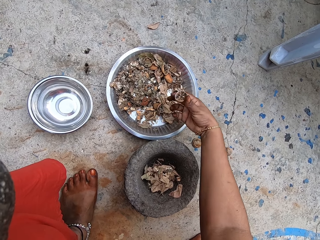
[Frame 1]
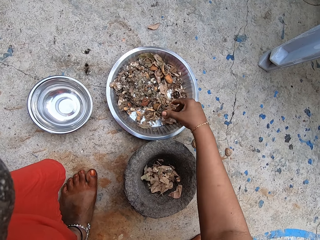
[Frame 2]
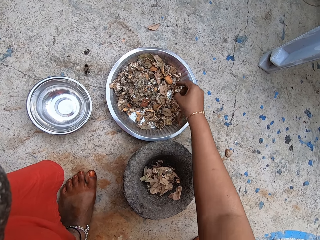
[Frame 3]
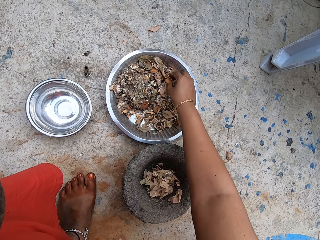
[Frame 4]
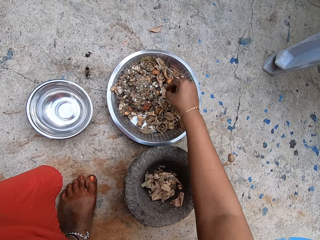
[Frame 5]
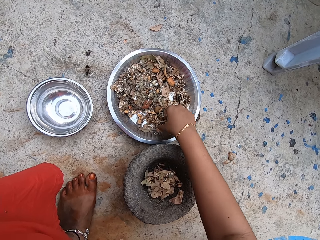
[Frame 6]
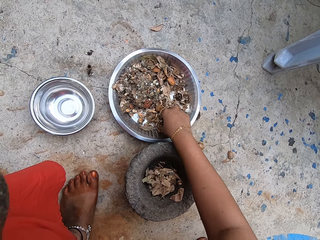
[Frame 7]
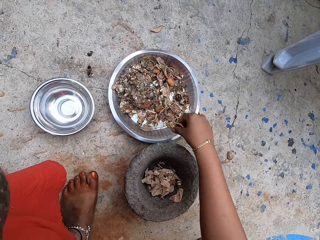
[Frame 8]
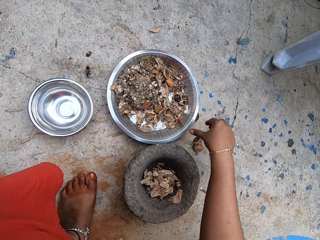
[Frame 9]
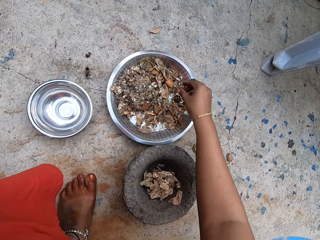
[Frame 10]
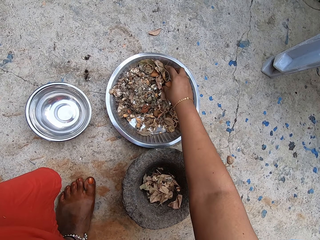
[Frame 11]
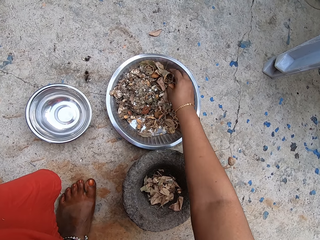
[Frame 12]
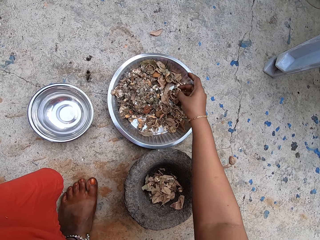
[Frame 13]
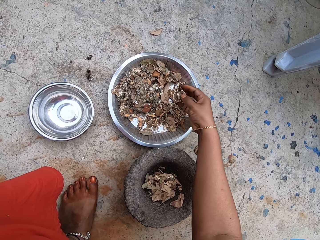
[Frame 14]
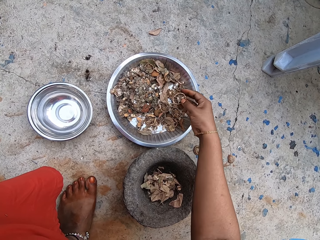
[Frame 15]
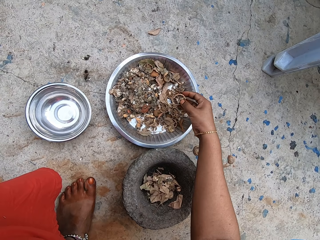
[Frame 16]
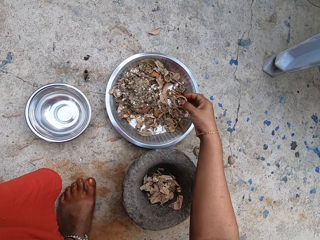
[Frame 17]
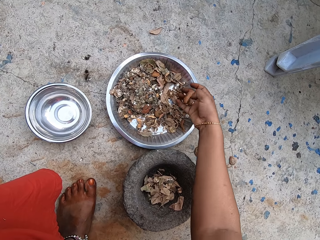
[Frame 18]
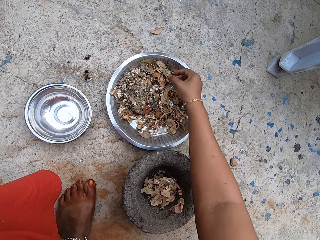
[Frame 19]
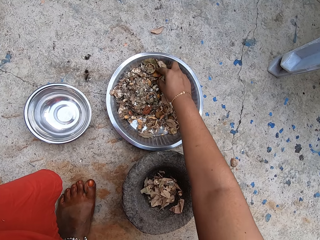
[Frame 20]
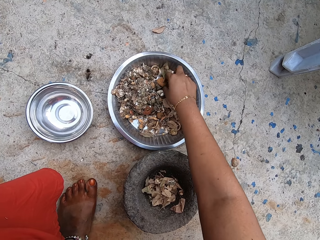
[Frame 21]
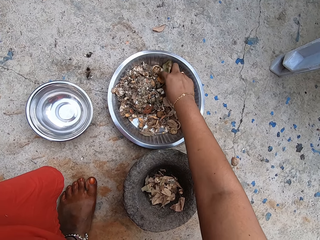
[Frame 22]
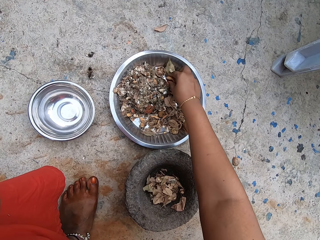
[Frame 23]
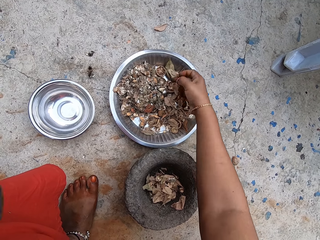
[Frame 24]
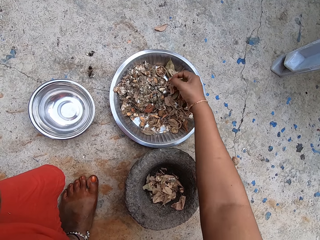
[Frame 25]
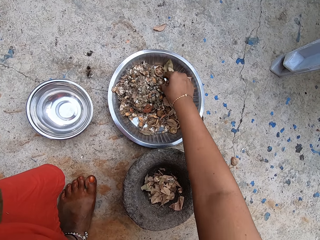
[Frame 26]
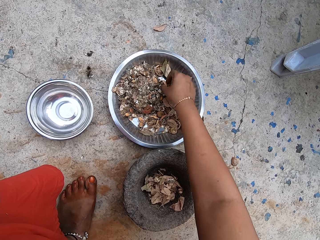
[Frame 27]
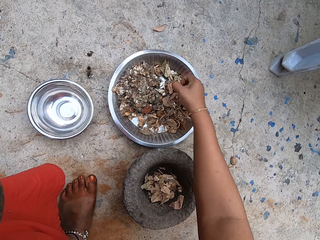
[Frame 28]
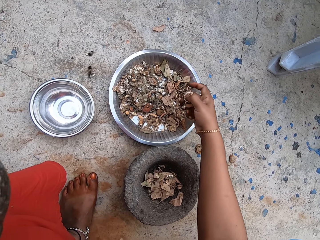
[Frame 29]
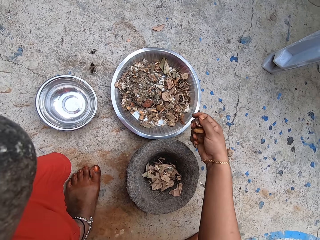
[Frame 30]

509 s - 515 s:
The camera wearer drops the dry lime slices in the stainless tray on the ground with her right hand. She picks up a dry lime slice from the stainless tray on the ground with her right hand. She drops the dry lime slices on the ground with her right hand. She picks up the dry lime slices from the stainless tray on the ground with her right hand.

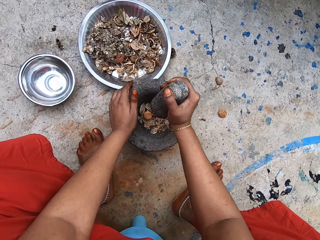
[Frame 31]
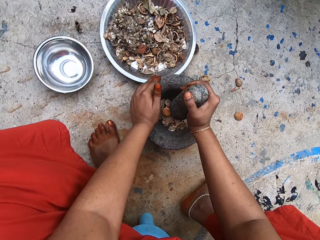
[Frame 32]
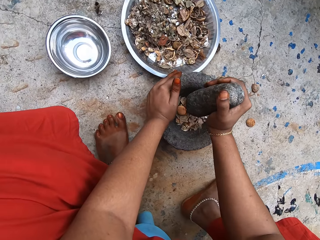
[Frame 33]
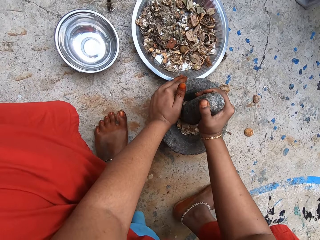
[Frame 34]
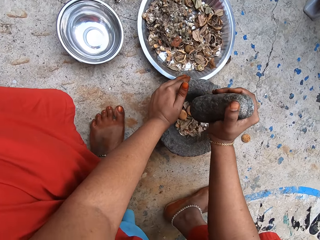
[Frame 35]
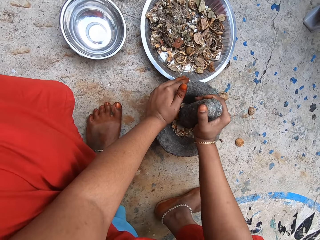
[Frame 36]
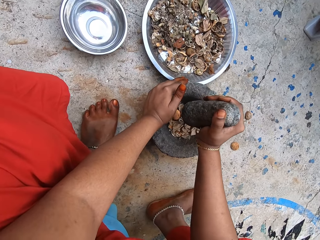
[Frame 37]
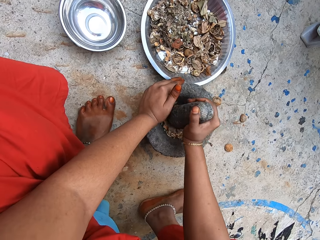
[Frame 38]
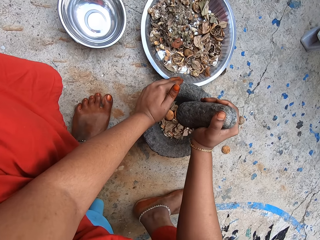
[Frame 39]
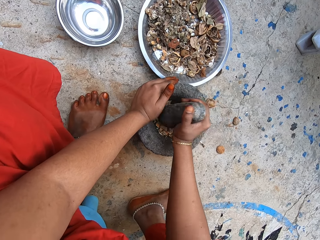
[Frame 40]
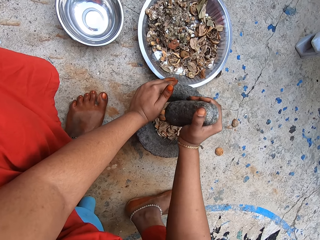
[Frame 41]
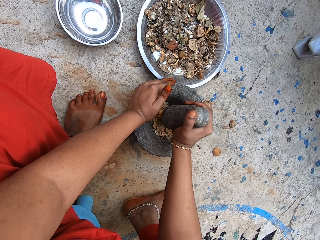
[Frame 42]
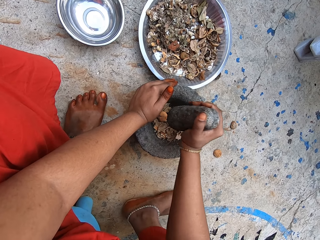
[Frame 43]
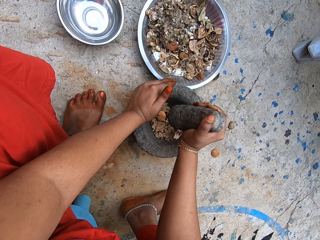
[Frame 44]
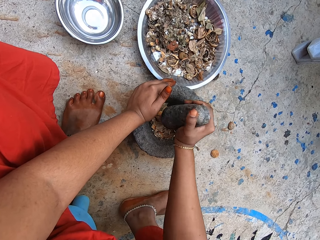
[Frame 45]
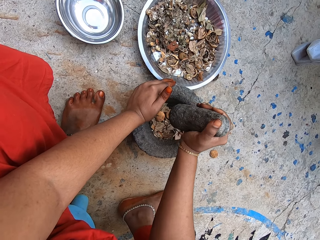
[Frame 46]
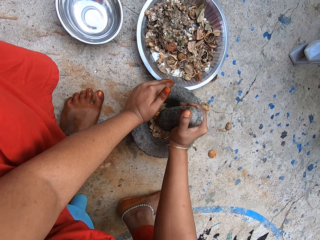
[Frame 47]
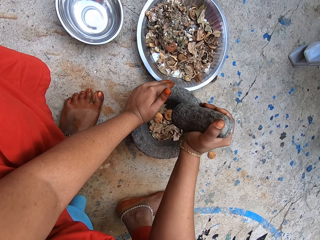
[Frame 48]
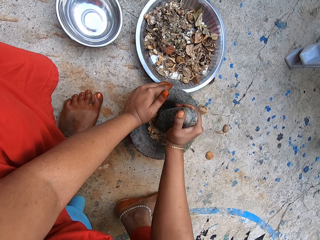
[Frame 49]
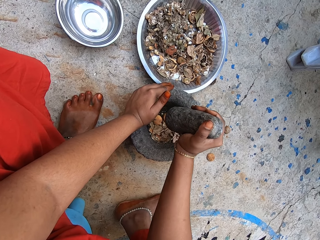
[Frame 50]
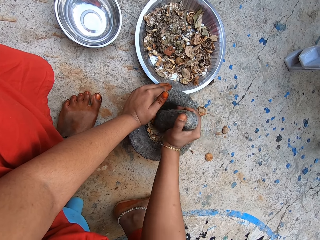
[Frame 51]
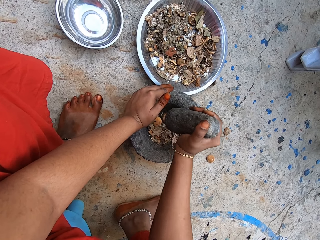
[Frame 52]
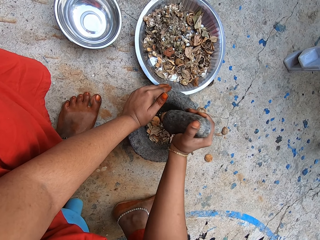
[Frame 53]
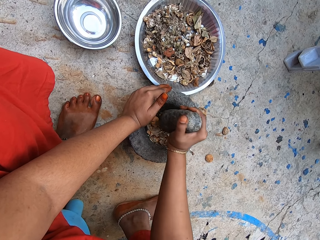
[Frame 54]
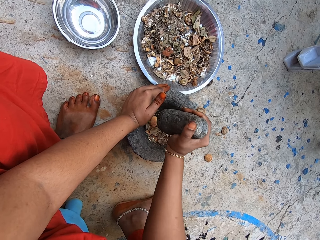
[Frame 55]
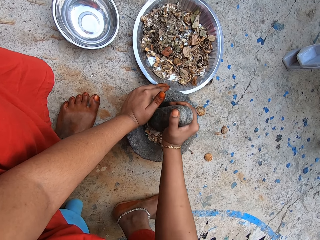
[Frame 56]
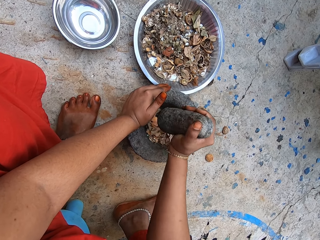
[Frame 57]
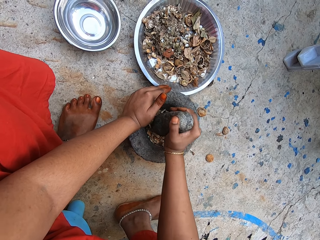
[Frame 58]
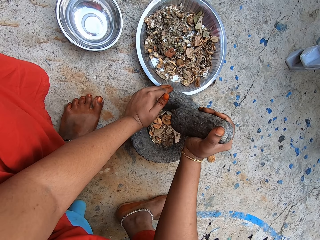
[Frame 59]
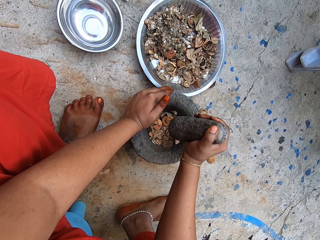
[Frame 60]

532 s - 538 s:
The camera wearer places her left hand on the mortar on the ground. She pounds the dry lime slices and dry leaves in the mortar on the ground with the pestle in her right hand.

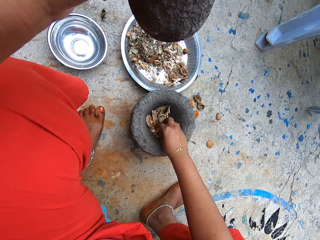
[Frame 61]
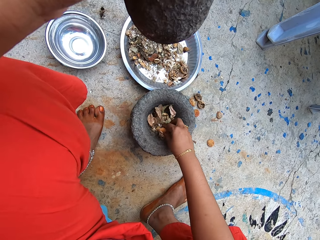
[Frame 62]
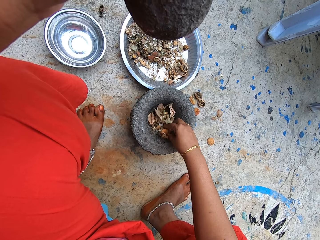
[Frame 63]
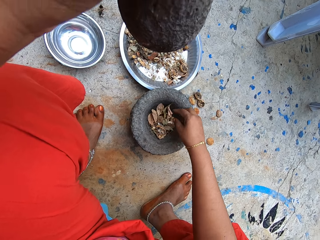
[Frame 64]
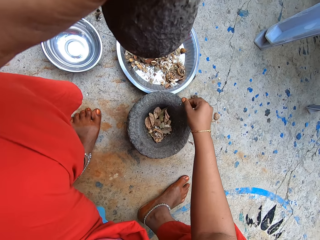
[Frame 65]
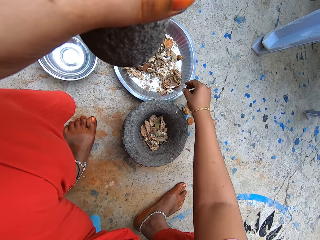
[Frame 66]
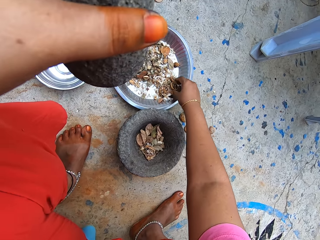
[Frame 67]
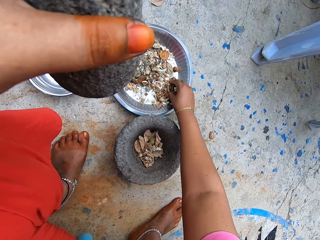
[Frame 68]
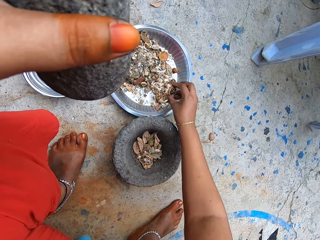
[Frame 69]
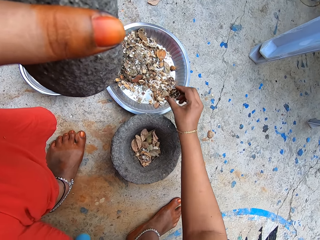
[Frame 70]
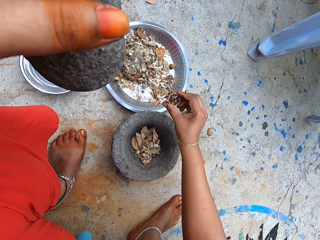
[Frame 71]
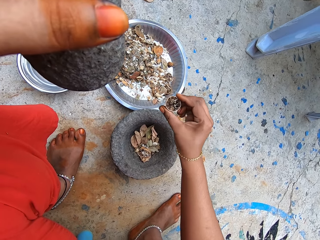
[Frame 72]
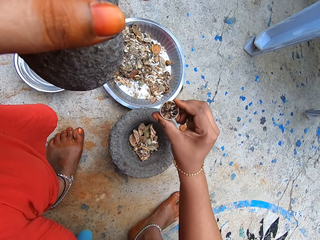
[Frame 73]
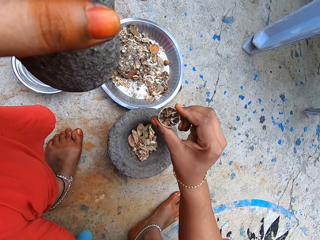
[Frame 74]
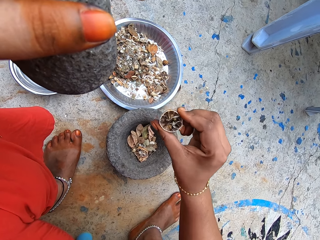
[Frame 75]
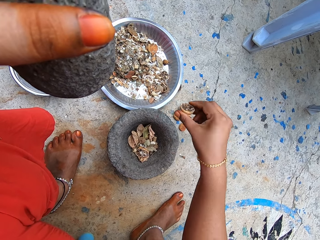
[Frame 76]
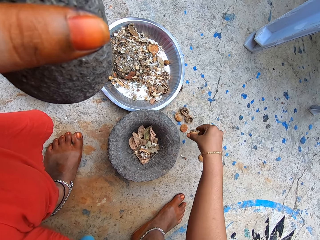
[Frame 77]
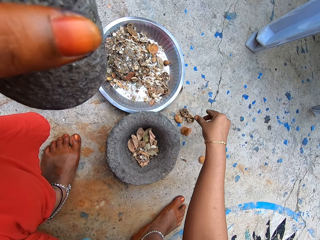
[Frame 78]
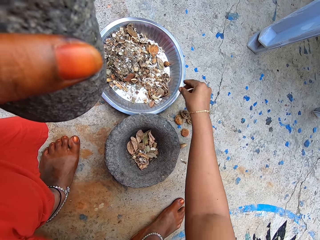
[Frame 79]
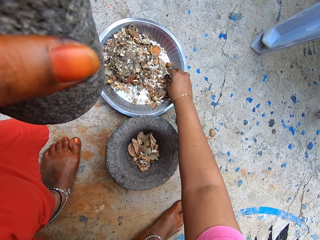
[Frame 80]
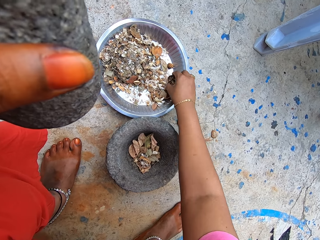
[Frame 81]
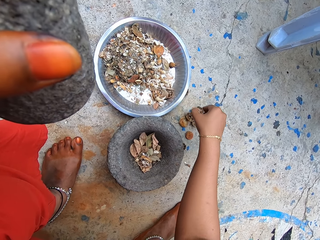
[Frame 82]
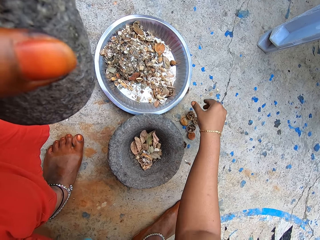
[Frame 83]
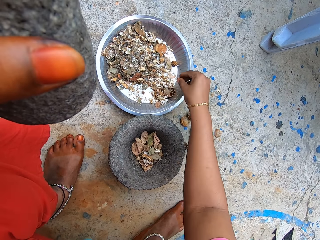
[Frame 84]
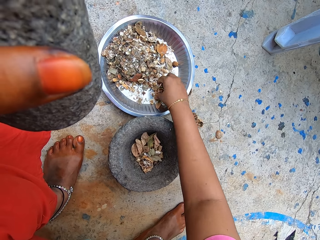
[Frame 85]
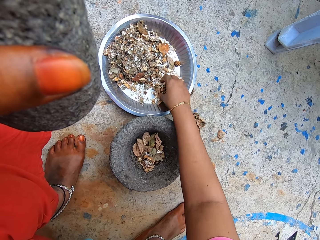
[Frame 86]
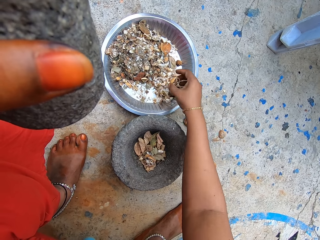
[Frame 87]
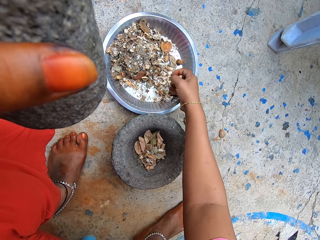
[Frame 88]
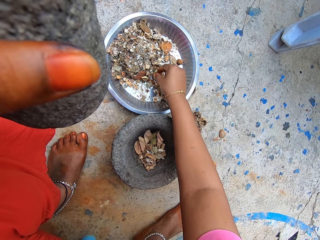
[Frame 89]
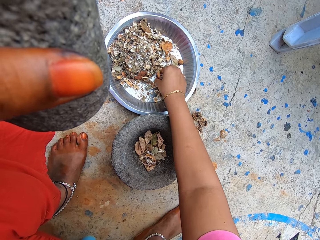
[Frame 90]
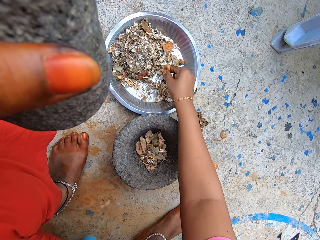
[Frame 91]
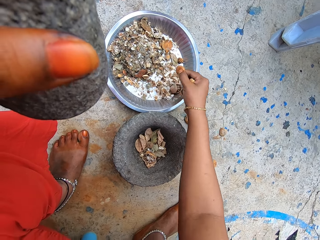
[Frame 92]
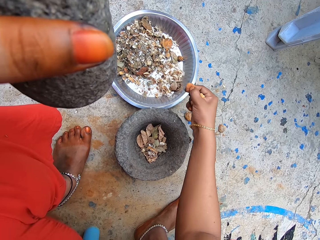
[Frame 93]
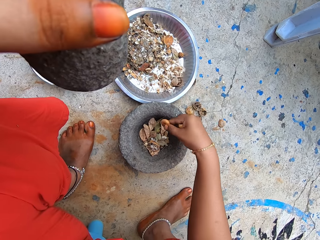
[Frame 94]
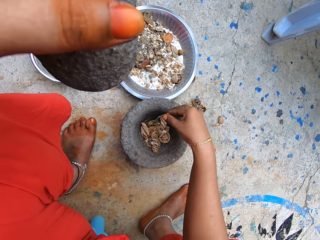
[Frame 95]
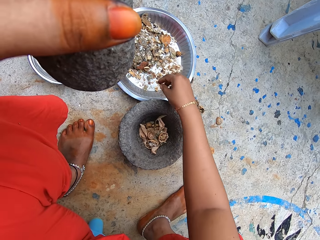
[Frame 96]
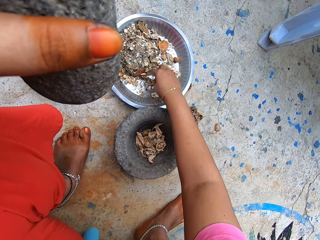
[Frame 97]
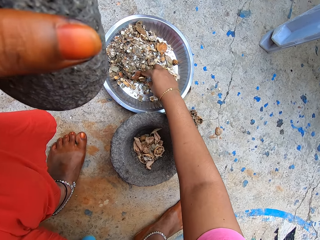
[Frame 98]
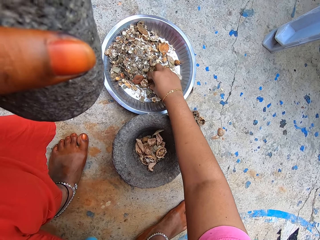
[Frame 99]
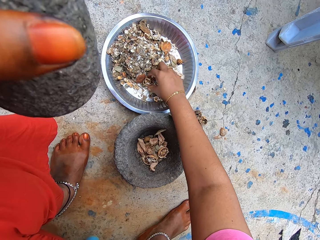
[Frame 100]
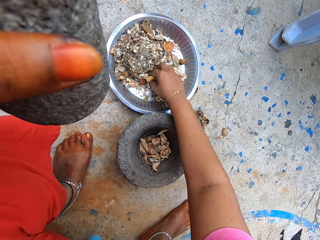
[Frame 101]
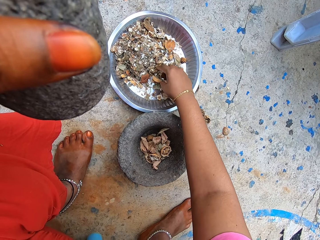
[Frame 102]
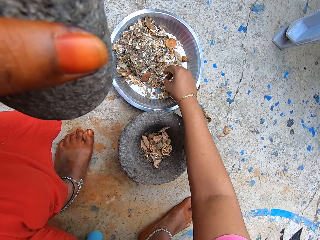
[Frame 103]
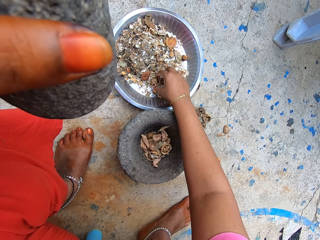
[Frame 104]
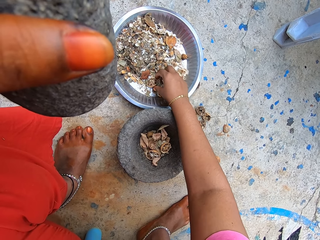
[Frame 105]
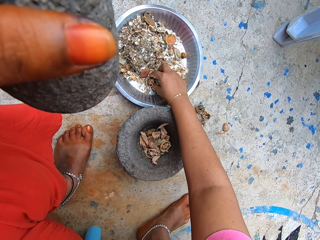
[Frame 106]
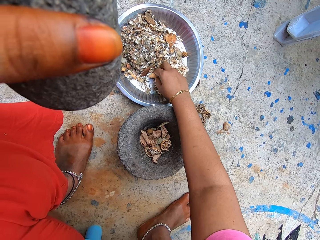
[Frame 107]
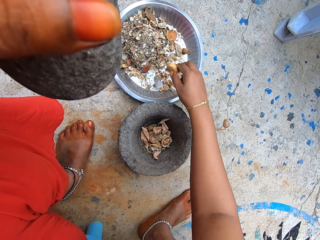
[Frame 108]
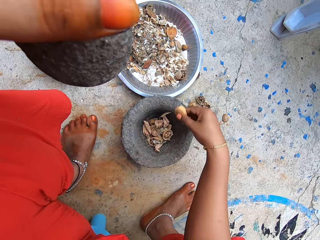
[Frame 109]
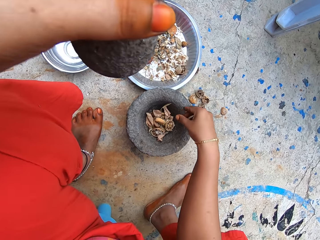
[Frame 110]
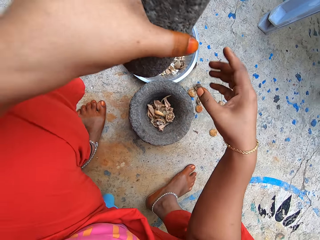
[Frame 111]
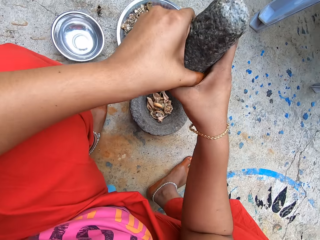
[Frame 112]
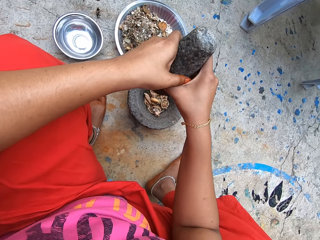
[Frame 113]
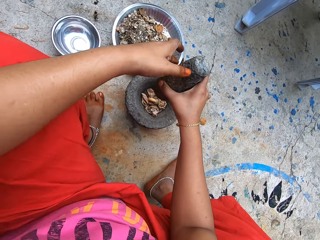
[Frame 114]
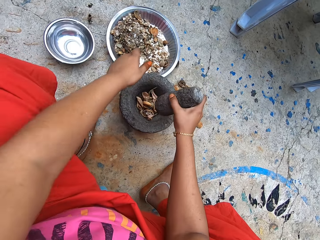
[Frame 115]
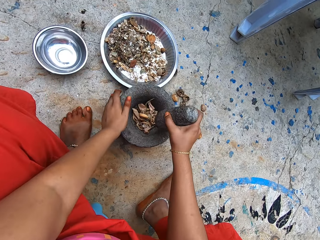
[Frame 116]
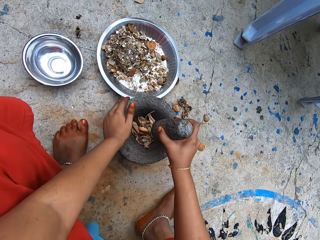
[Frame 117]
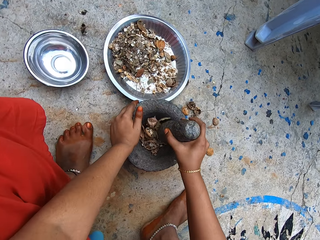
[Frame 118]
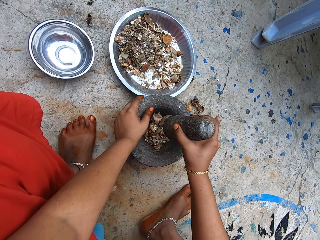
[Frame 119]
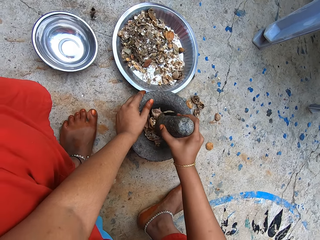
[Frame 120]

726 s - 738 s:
The camera wearer drops the dried herbs into the mortar. She touches a dried lime fruit in the mortar with her right hand. She picks a dried lime fruit from the metal bowl on the floor with her right hand. She inspects the dried lime fruit in her right hand. She drops the dried lime fruit on the floor with her right hand. She picks a dried lime fruit from the metal bowl on the floor with her right hand. She drops the dried lime fruit on the floor with her right hand. She picks a dried lime fruit from the metal bowl on the floor with her right hand. She does it again. She drops the dried lime fruits in the mortar on the floor with her right hand. She flips a dried lime fruit in the metal bowl on the floor with her right hand. She picks the dried lime fruit from the metal bowl on the floor with her right hand. She drops the dried lime fruit in the mortar on the floor with her right hand. She passes the pestle from her left hand to her right hand. She holds the mortar on the floor with her left hand. She pounds dried lime fruits in the mortar with the pestle in her right hand.
